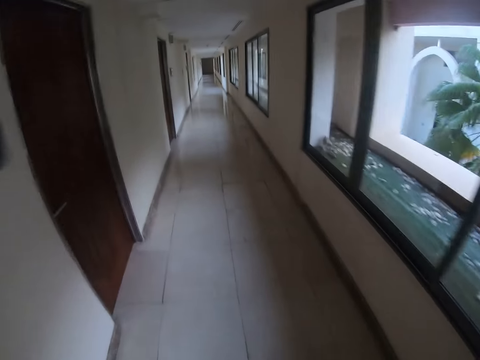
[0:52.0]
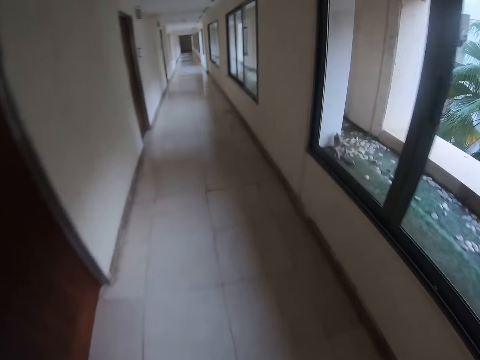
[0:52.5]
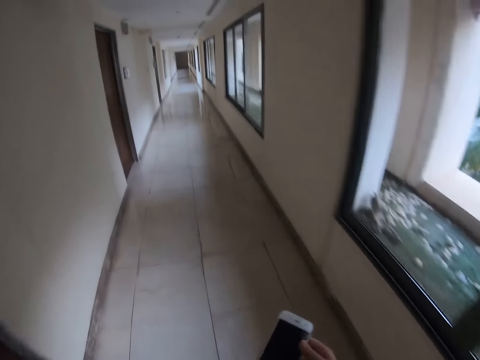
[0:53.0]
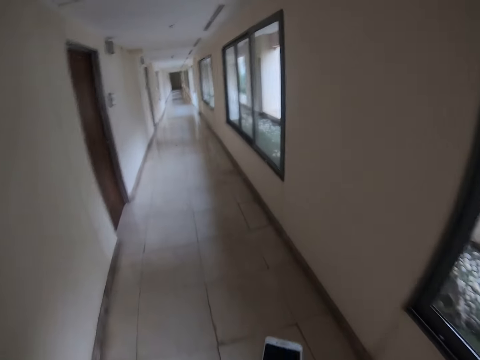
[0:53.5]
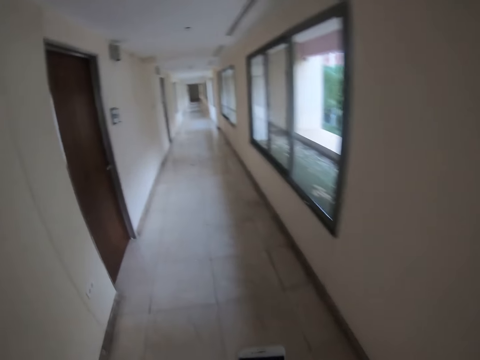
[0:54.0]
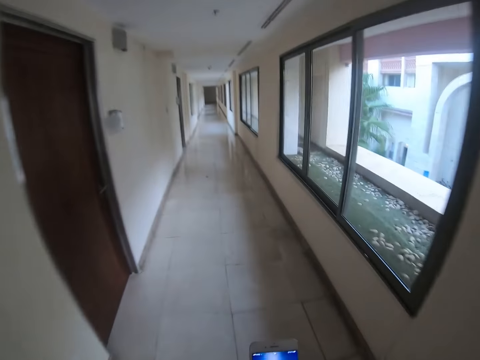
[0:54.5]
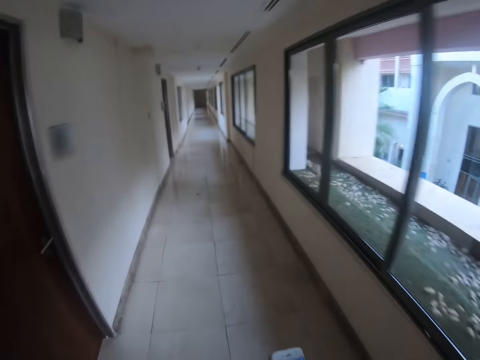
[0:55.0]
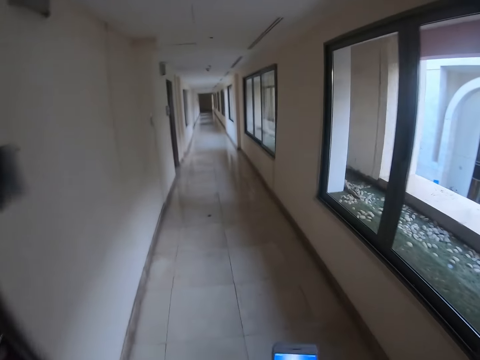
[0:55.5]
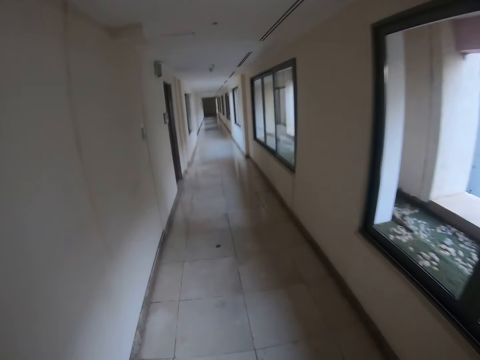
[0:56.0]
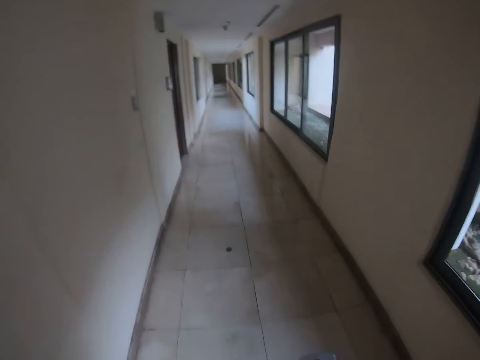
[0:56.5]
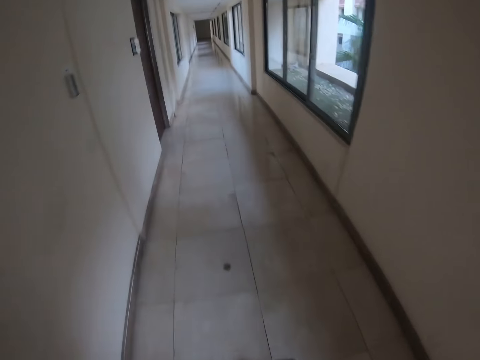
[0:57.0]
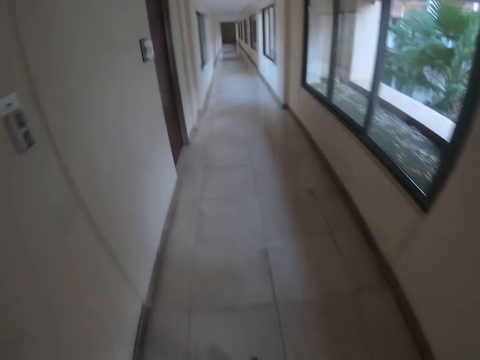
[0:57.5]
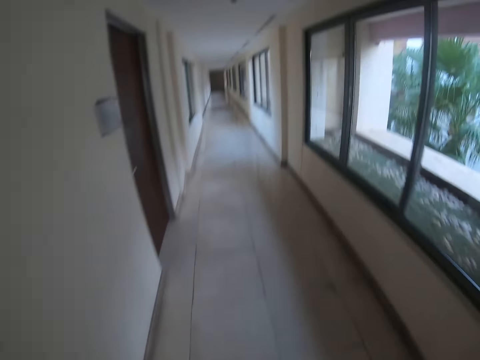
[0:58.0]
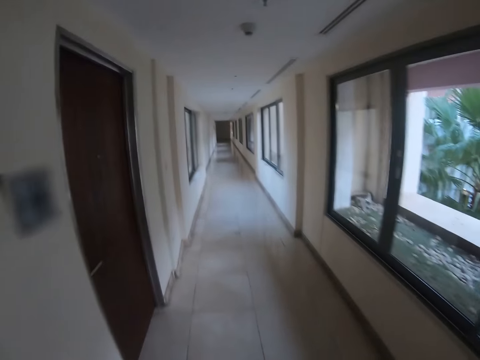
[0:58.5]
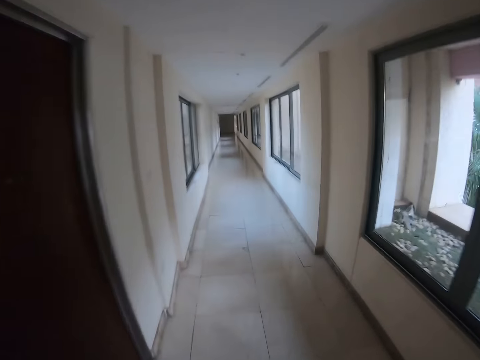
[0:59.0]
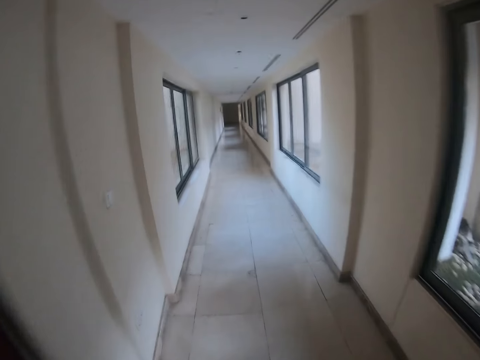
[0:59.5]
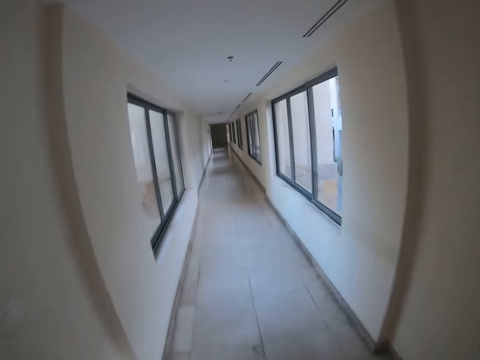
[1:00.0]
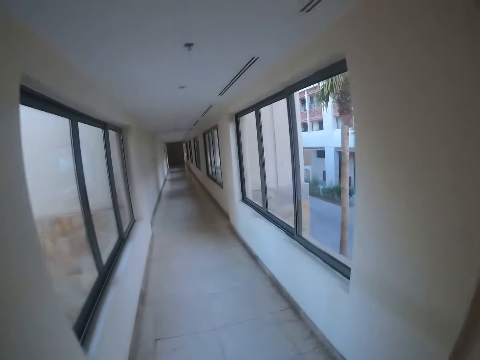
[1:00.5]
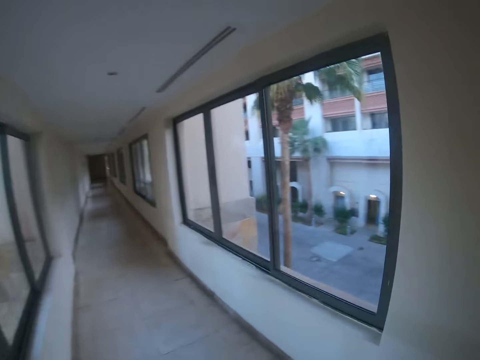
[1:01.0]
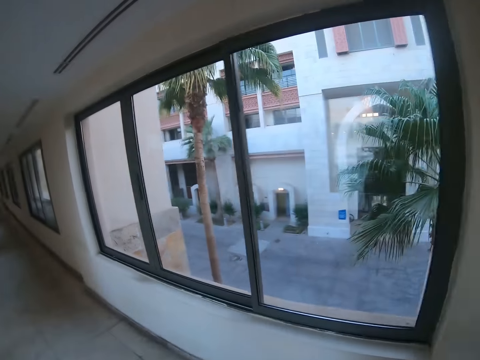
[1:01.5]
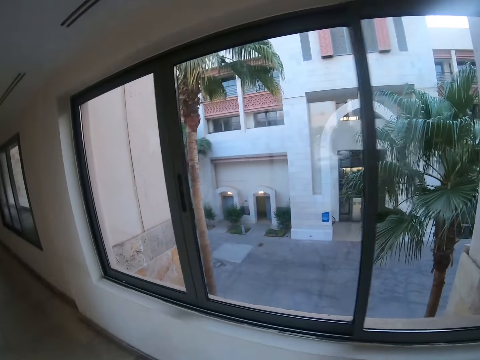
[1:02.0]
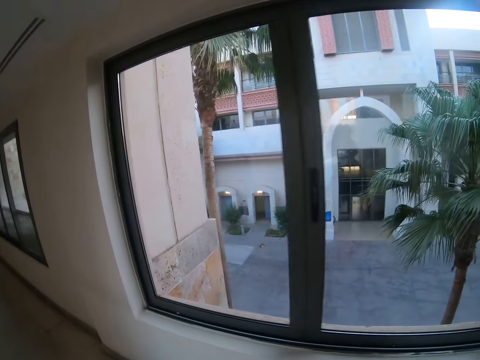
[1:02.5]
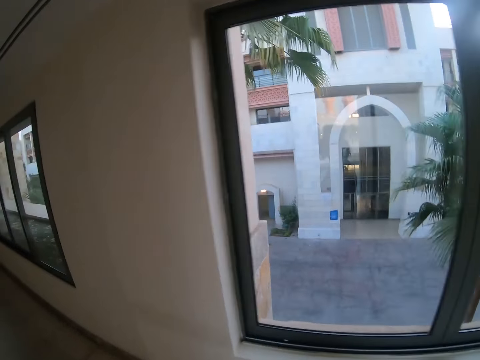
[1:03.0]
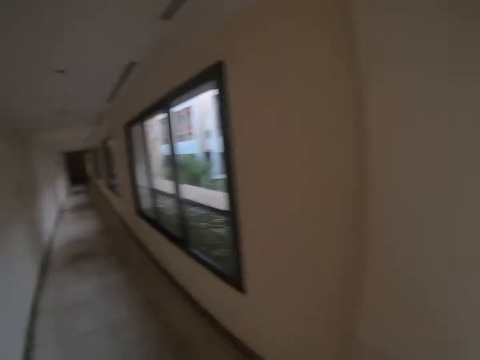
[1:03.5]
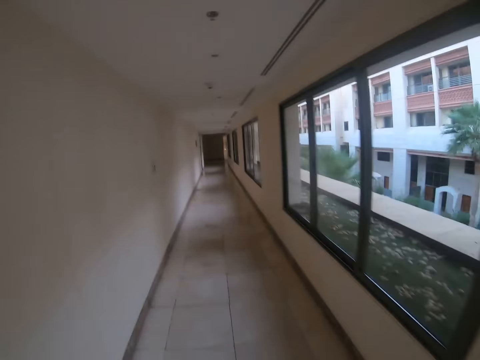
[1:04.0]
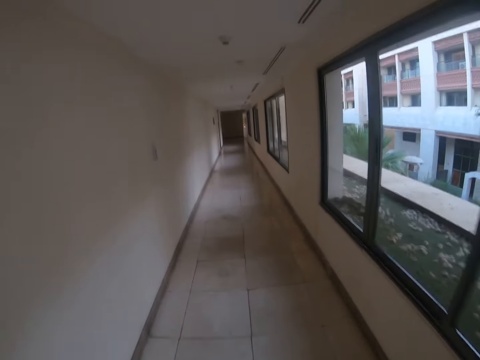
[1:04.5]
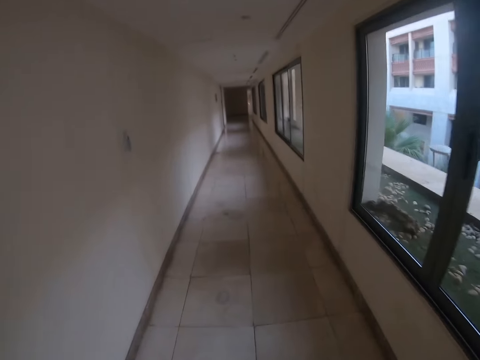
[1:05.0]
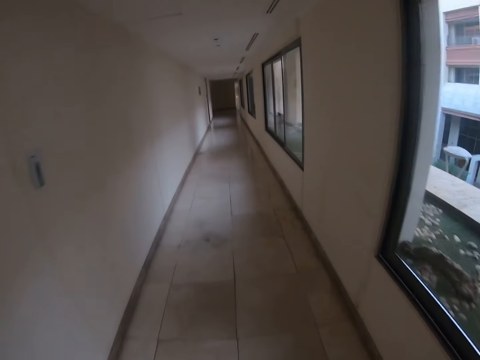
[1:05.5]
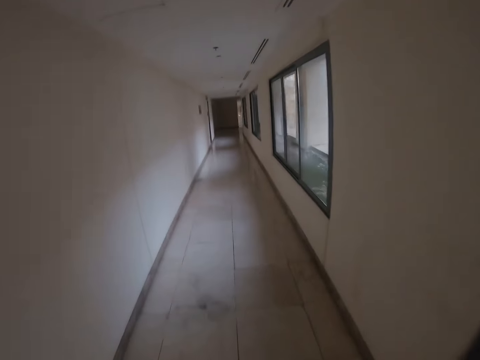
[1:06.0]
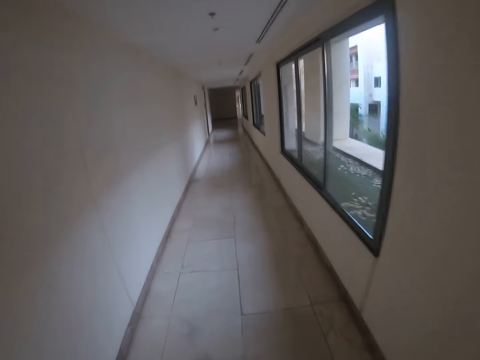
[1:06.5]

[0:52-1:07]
The camera wearer walks around.

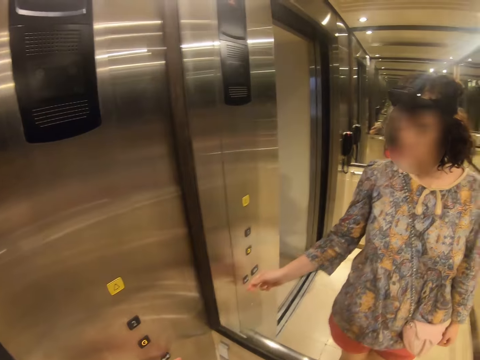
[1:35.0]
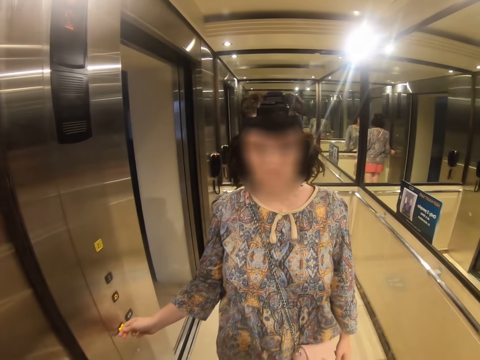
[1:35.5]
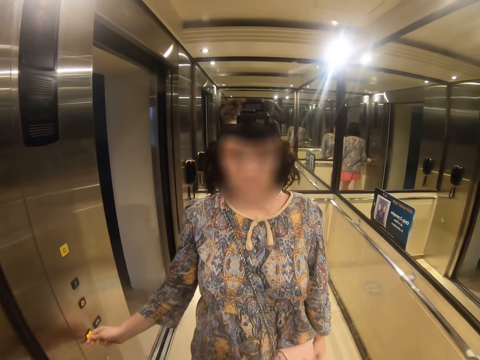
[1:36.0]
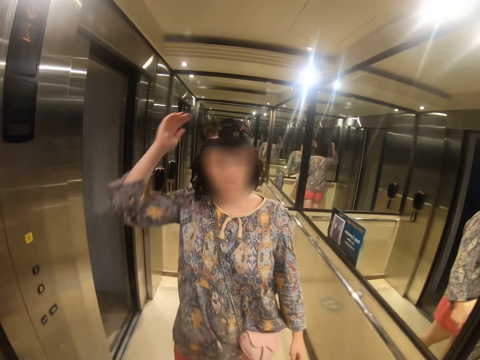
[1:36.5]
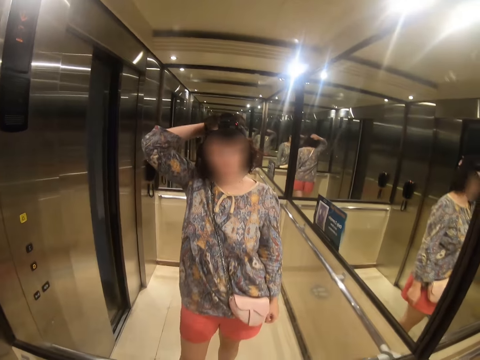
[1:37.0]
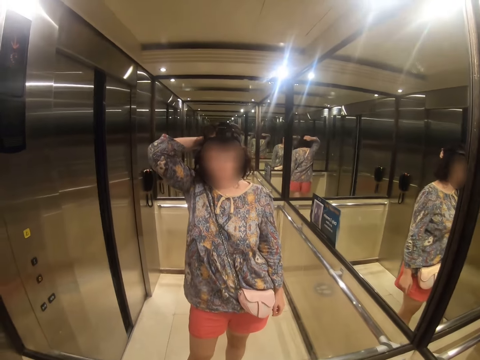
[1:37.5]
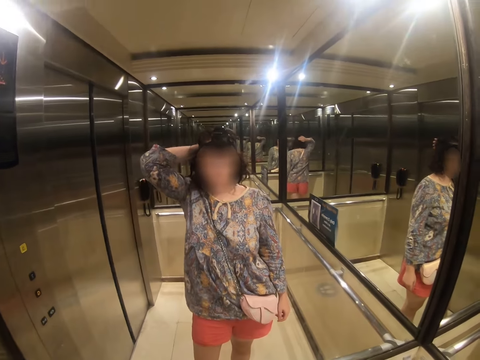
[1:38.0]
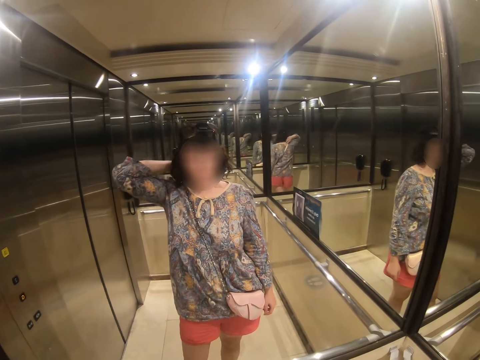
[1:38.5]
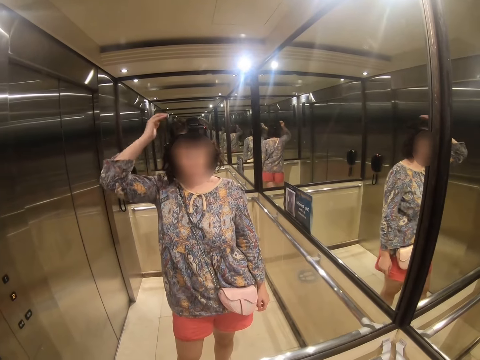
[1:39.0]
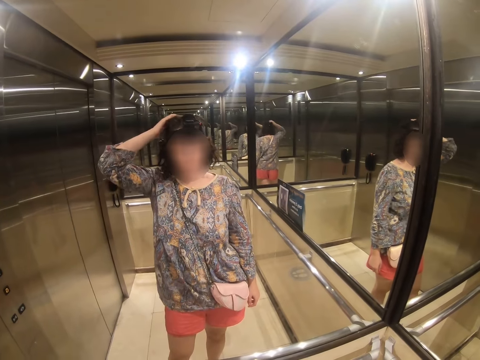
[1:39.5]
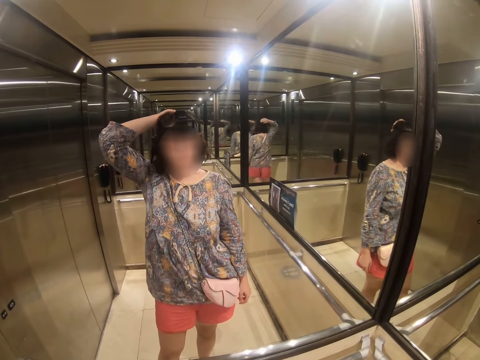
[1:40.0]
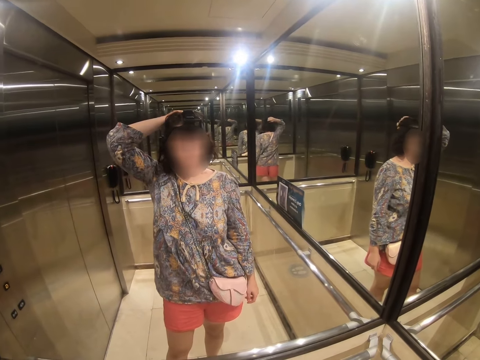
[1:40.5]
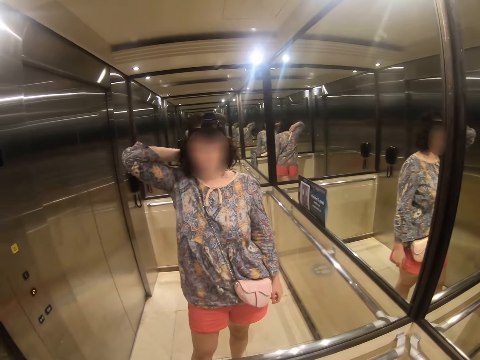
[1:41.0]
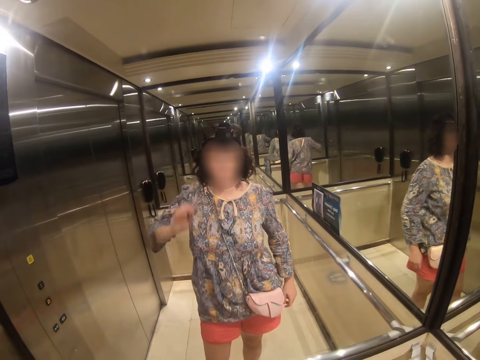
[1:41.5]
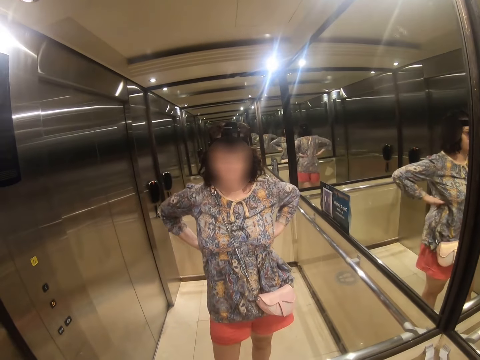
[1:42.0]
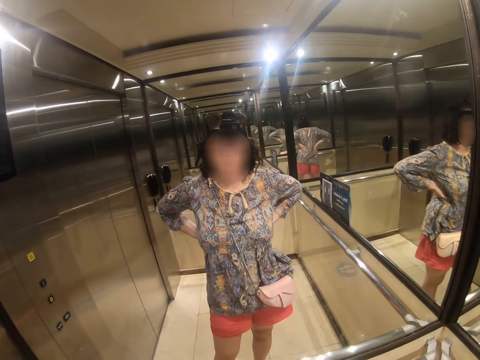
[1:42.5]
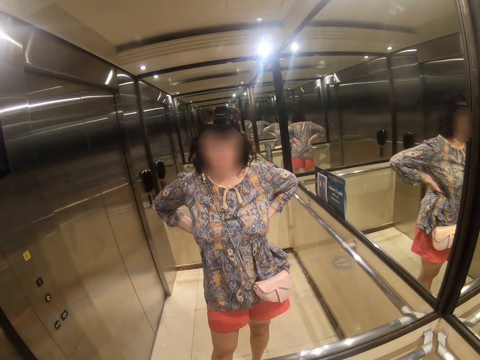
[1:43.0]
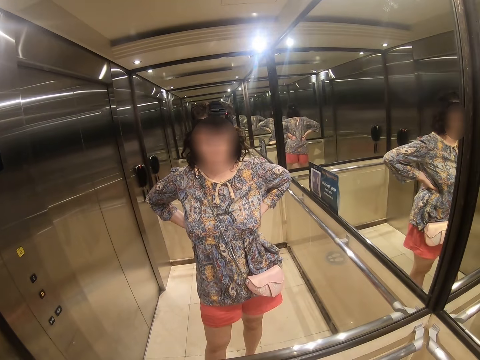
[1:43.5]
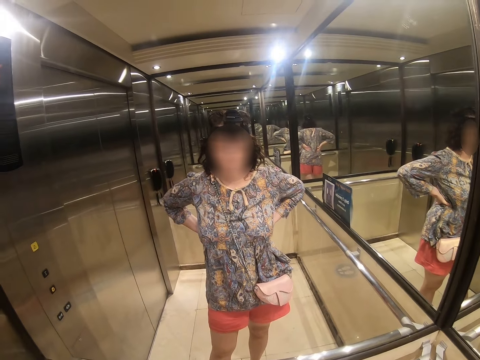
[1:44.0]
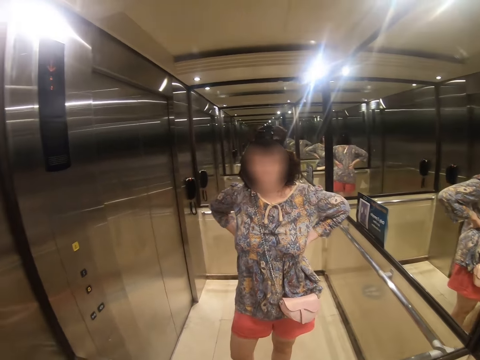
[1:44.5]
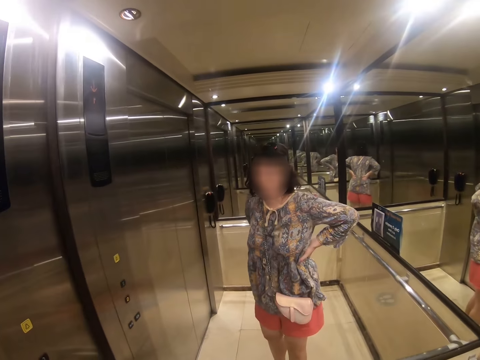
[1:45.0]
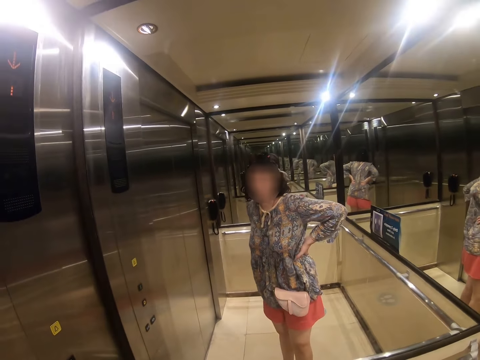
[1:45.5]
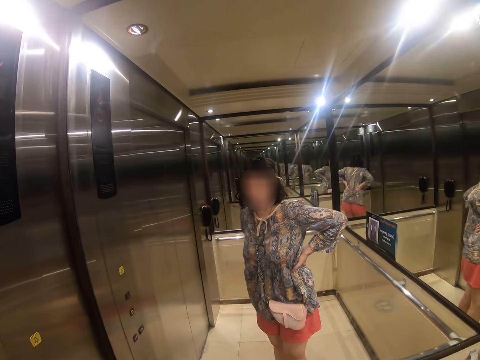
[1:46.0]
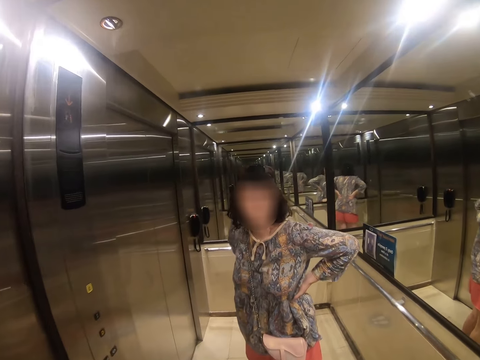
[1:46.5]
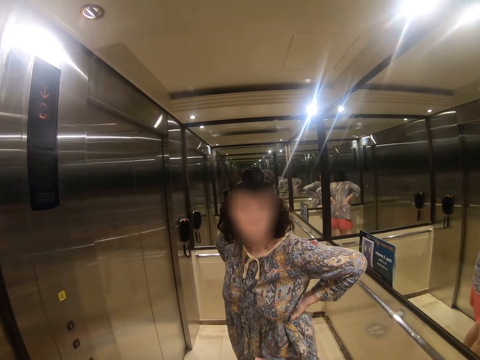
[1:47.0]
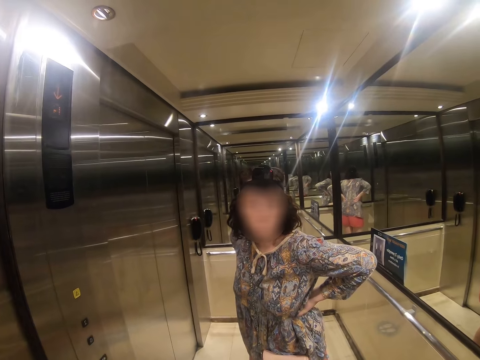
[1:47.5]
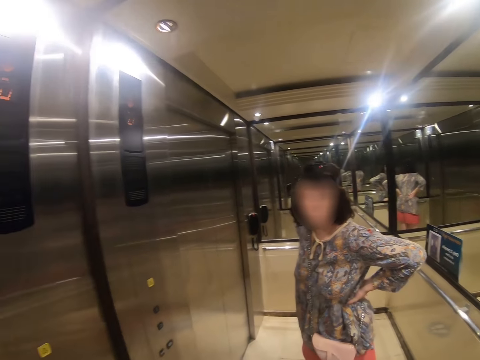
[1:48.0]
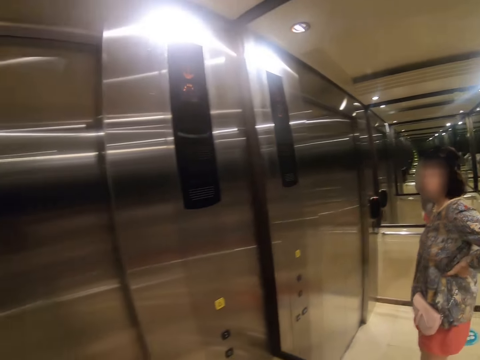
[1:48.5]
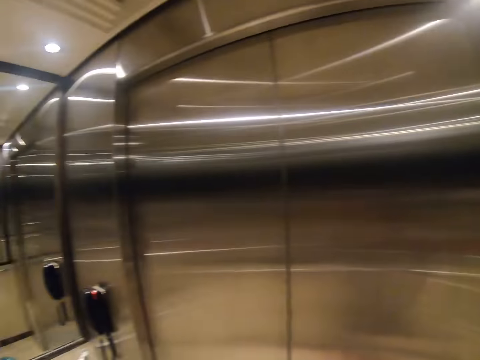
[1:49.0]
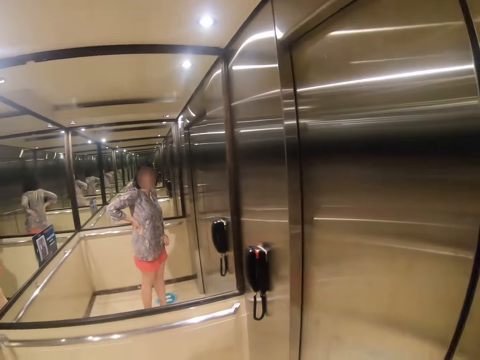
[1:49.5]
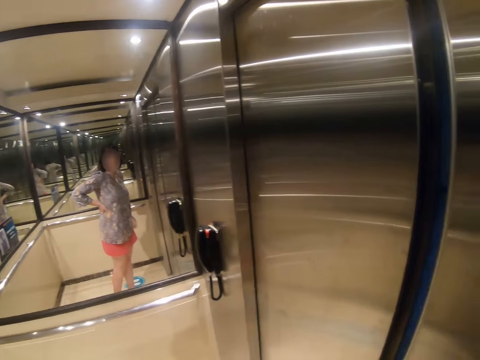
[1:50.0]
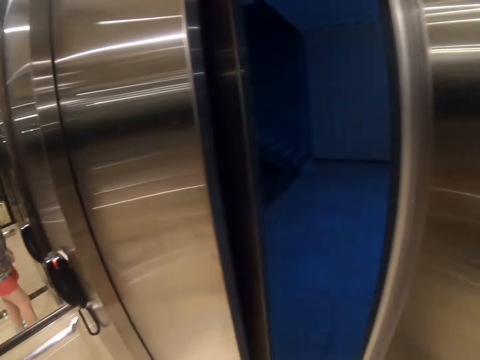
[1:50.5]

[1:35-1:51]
The camera wearer closes the lift with her right hand. She presses on the lift button. She stands in the lift. She holds her hair. She holds on the waist. She moves closer to the mirror. She looks around.
